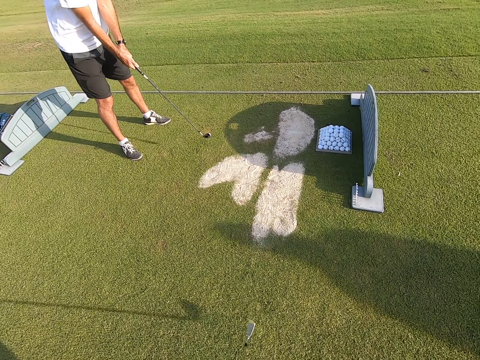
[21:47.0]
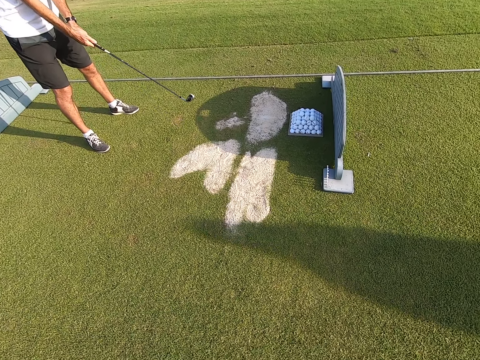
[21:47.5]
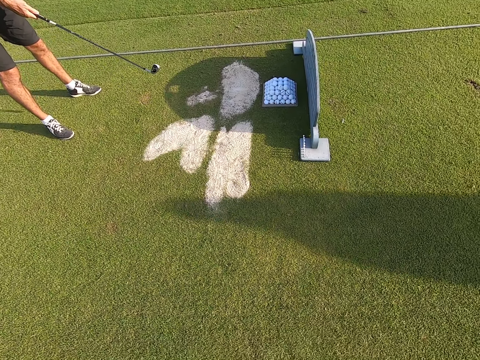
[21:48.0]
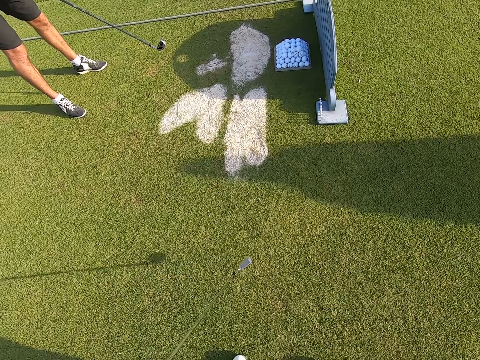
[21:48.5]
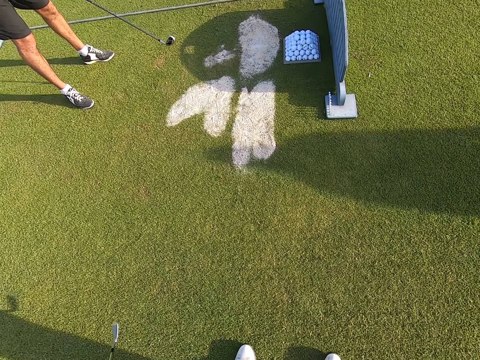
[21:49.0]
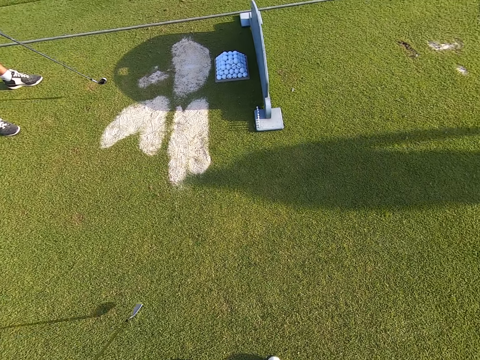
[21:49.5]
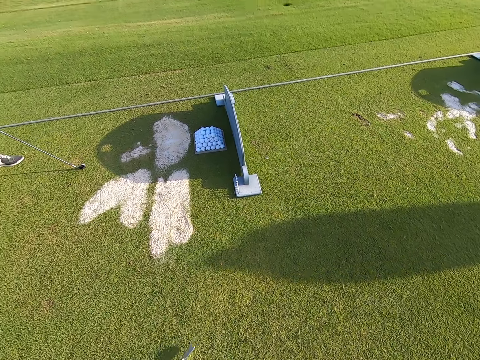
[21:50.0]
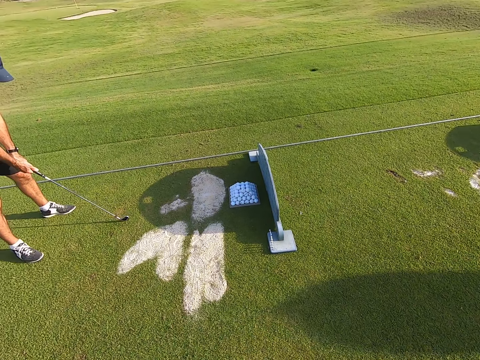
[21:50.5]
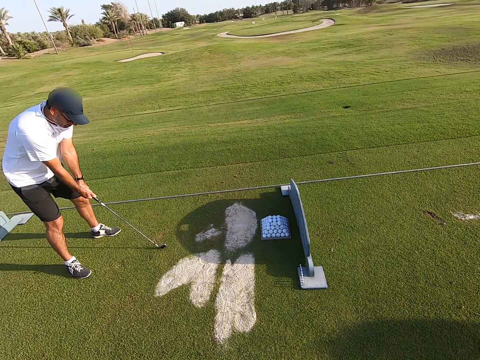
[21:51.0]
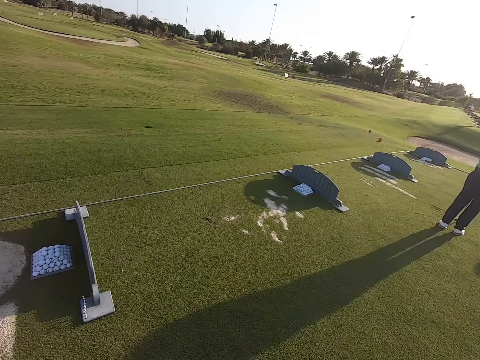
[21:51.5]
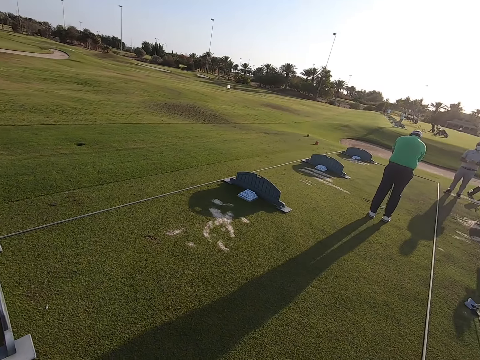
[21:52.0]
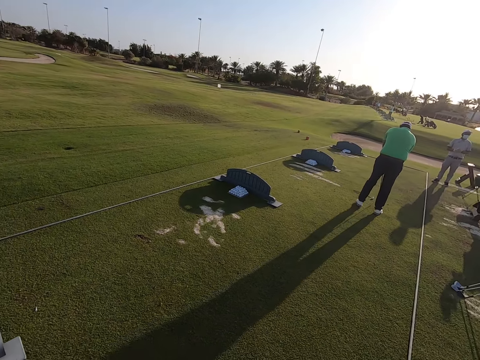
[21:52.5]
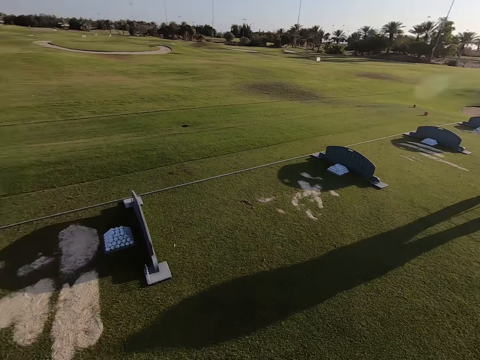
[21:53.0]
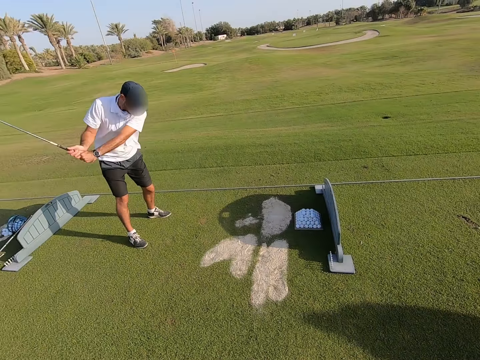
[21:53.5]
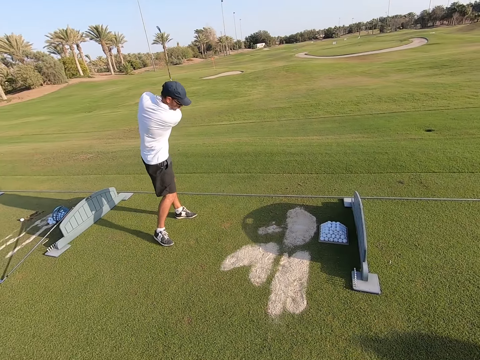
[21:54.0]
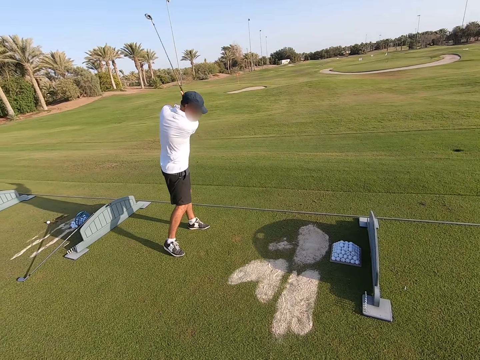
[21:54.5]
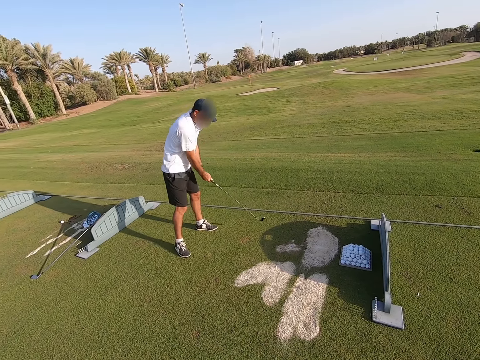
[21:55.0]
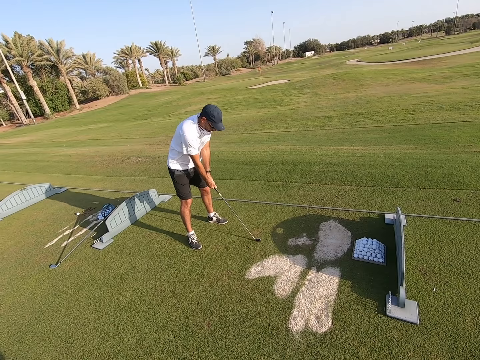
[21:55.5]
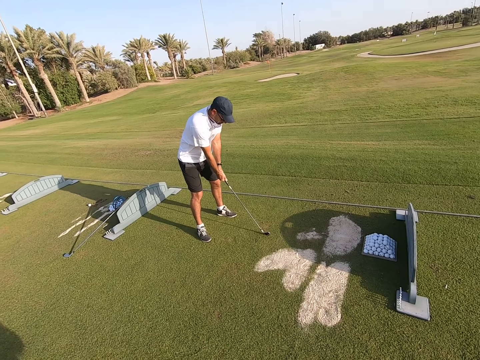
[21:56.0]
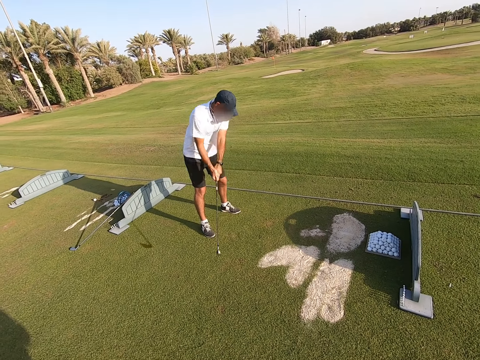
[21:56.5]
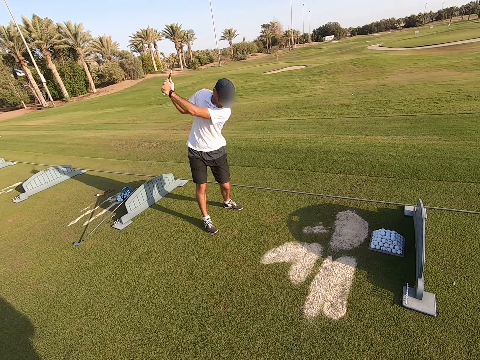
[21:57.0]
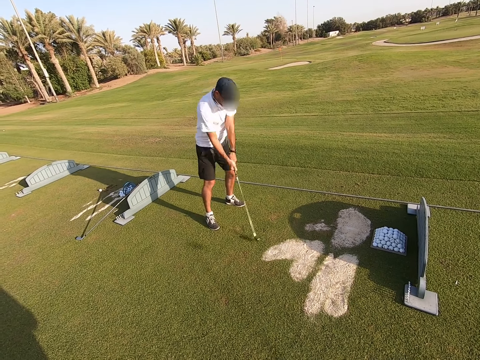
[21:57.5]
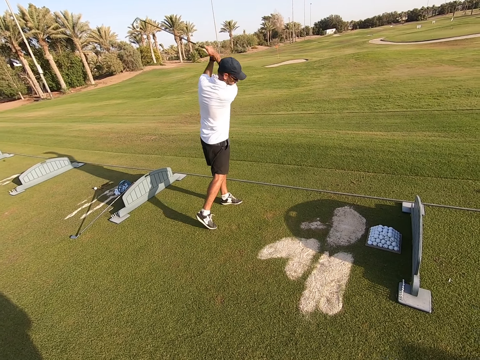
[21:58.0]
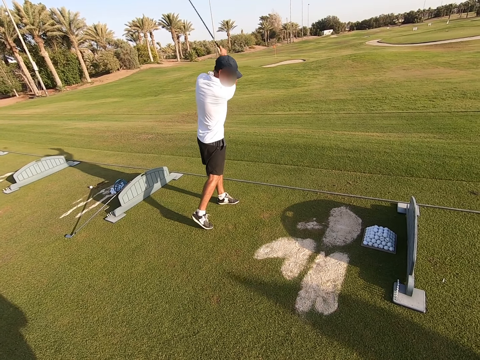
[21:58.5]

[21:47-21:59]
The camera wearer moves the golf stick. They look around. A person positions the golf ball on the ground. The camera wearer looks around. Another person moves the golf stick.

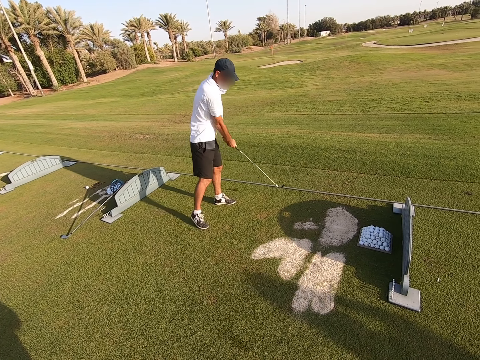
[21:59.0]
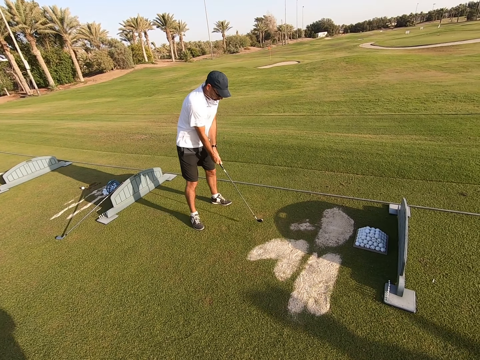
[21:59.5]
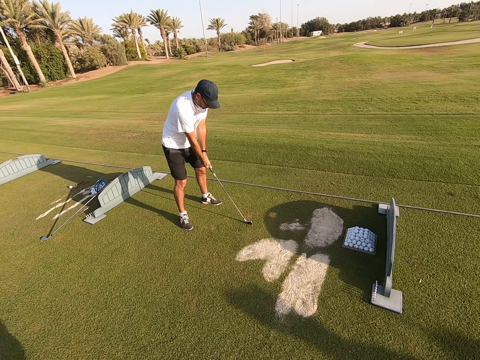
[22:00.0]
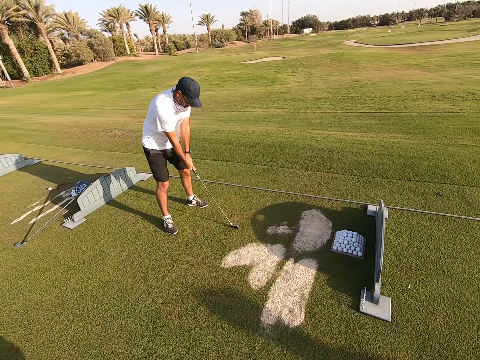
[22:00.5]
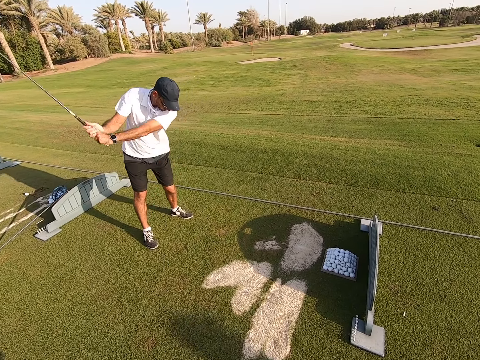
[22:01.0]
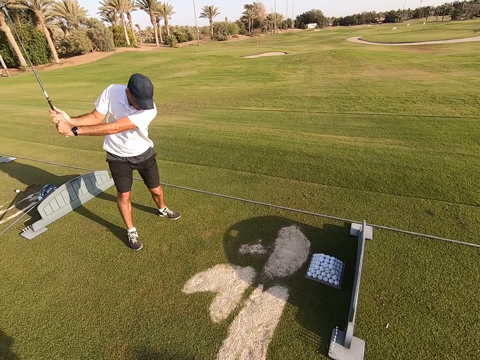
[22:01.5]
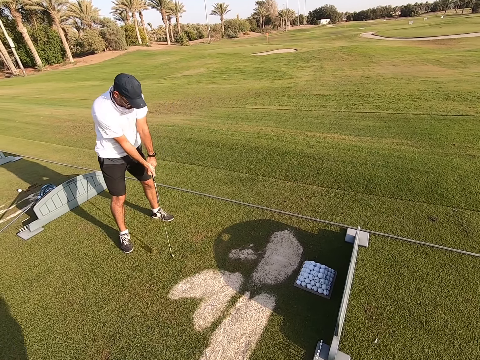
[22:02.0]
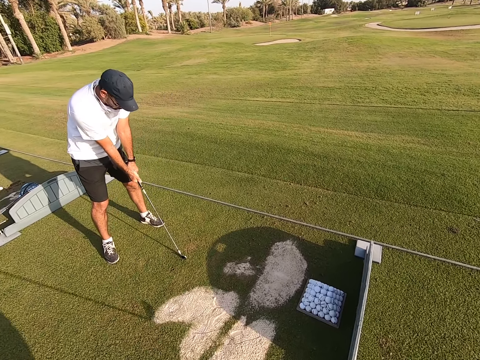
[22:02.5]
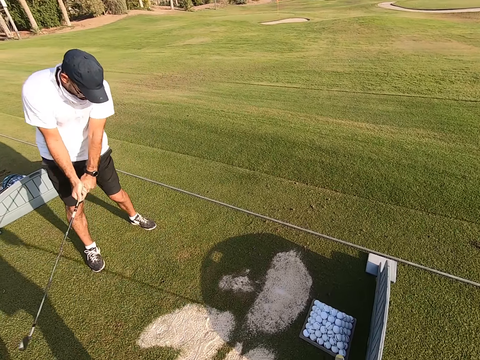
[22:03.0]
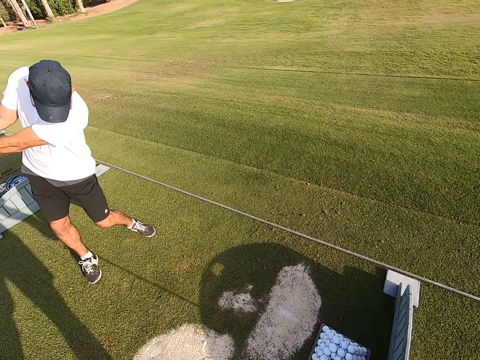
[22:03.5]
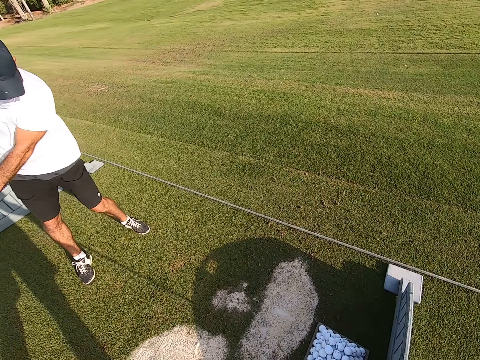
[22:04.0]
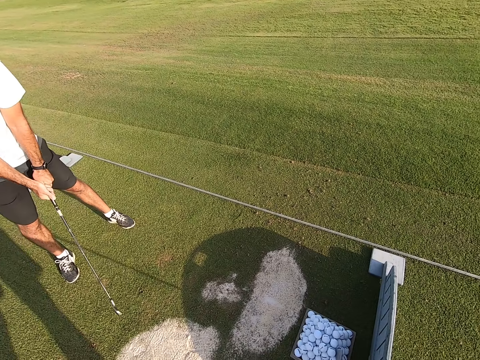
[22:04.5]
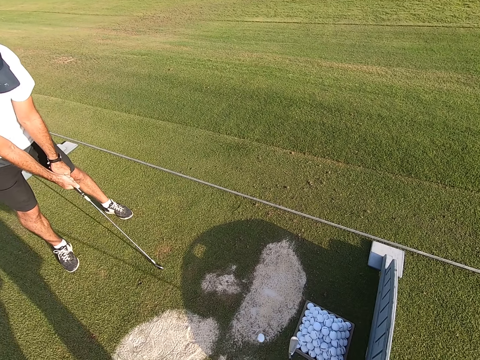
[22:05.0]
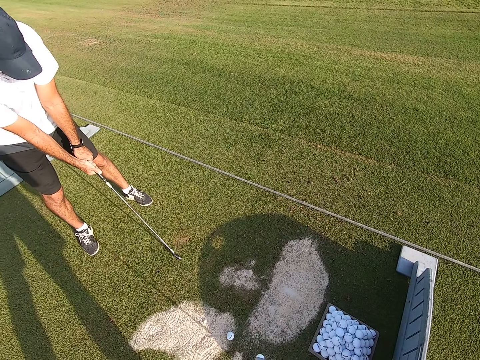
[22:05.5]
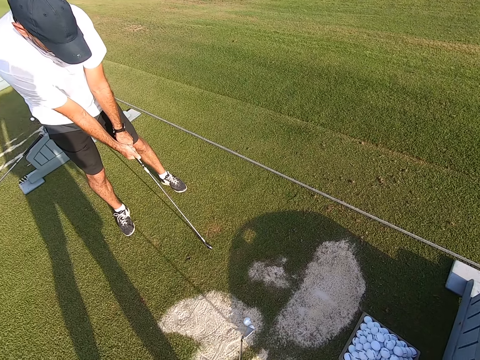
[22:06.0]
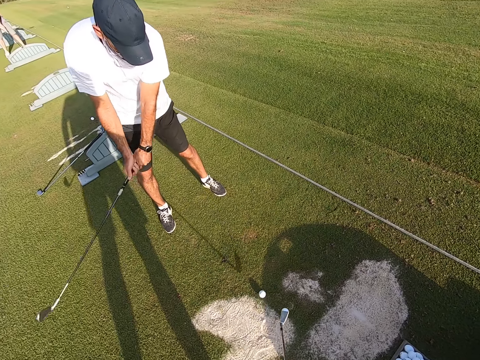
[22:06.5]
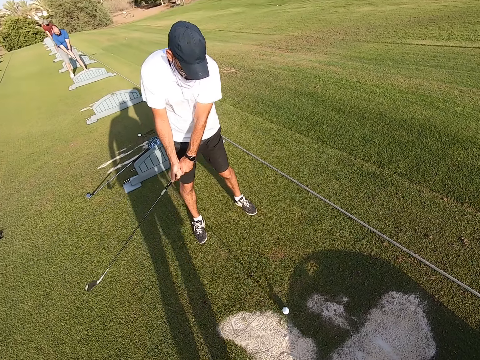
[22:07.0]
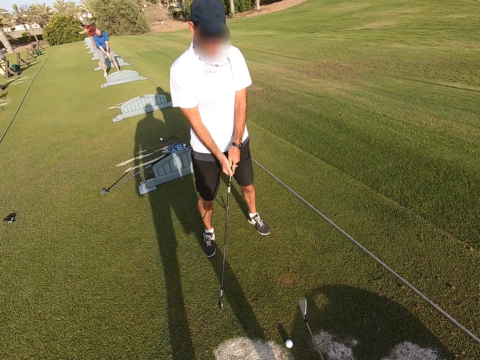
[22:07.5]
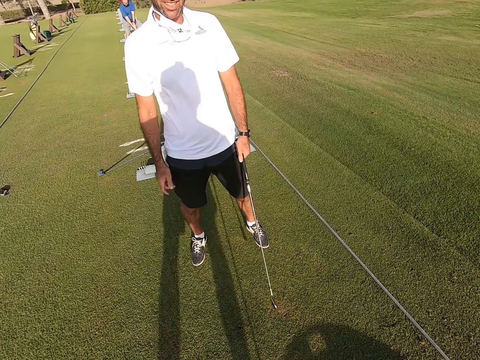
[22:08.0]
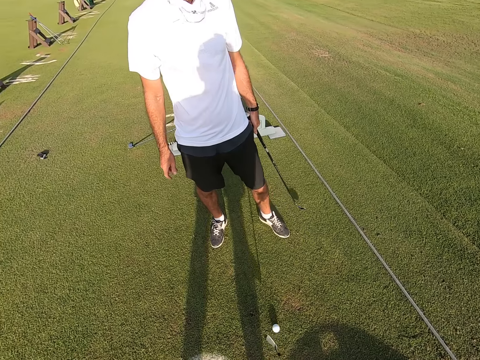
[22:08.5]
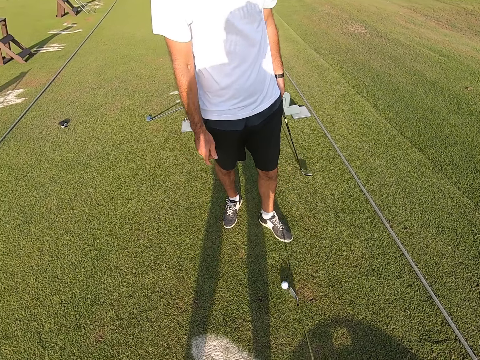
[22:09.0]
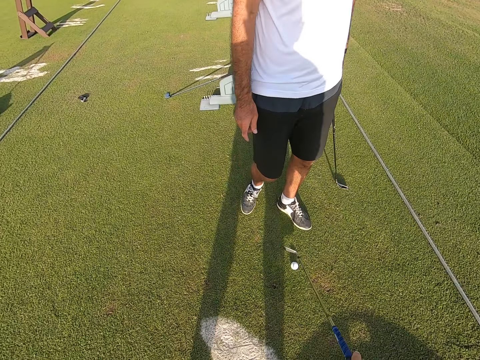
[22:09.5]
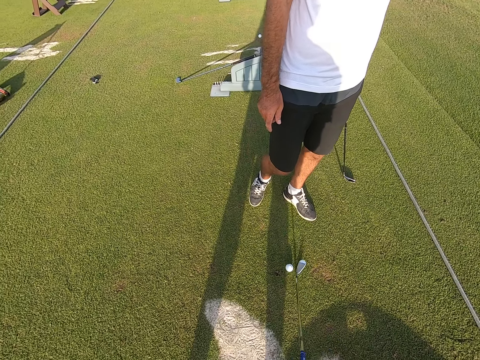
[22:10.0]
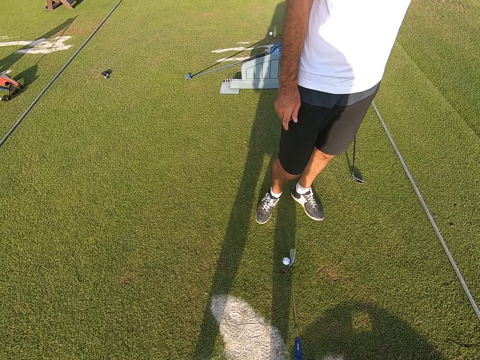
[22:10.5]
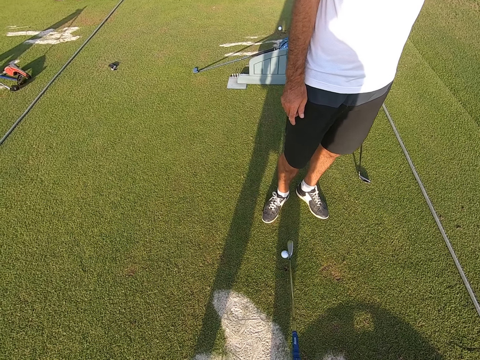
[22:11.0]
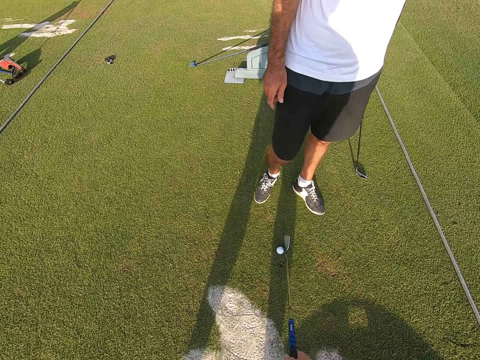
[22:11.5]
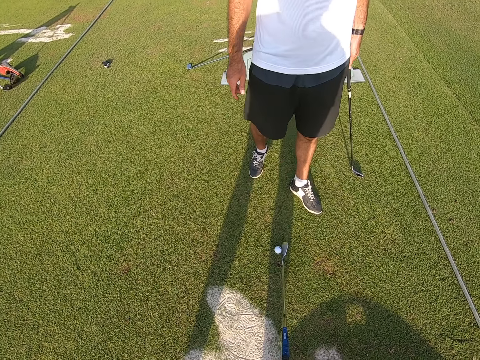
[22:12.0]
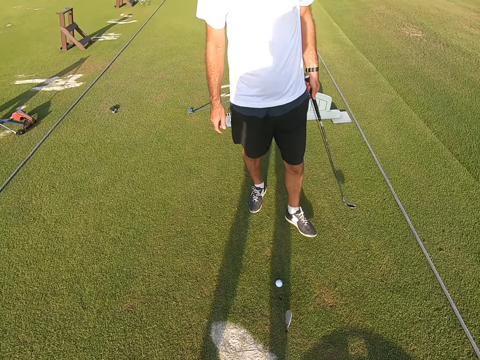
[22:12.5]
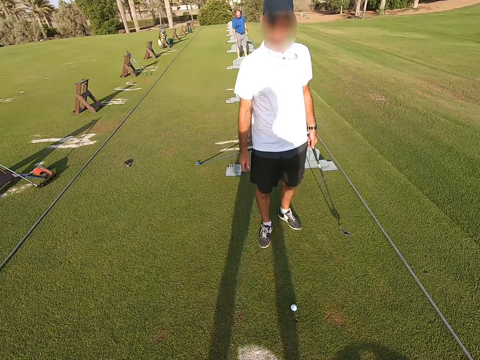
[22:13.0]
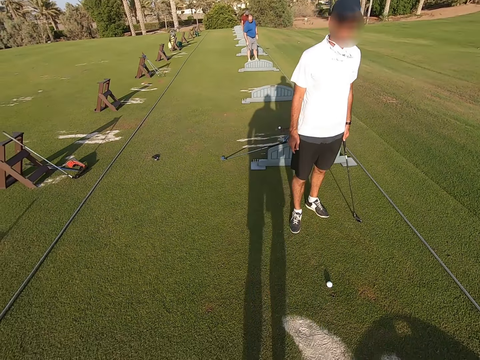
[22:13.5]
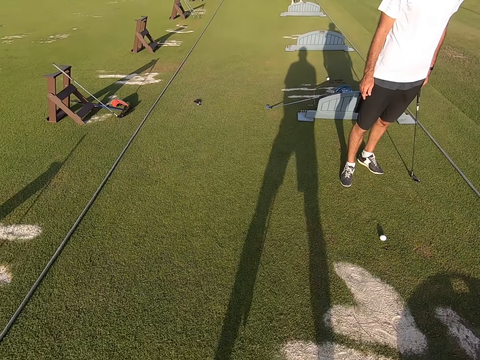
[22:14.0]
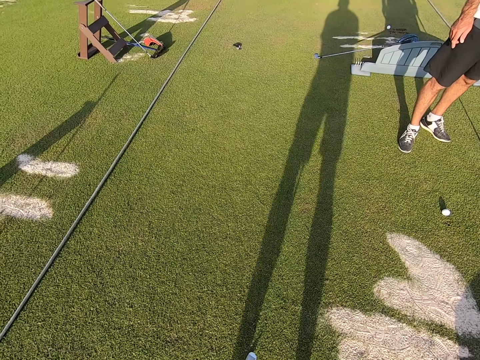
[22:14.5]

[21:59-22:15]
The camera wearer walks around. They nip the golf balls to a person with the golf stick. The person moves the legs. The camera wearer positions the golf ball on the ground. The person moves the legs. The camera wearer moves the legs.
